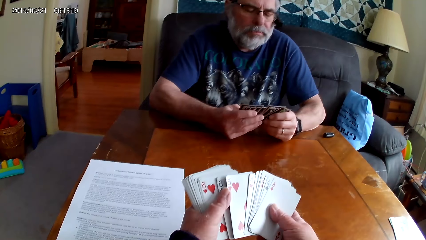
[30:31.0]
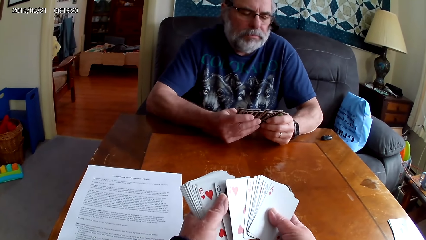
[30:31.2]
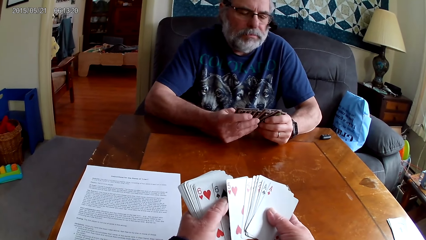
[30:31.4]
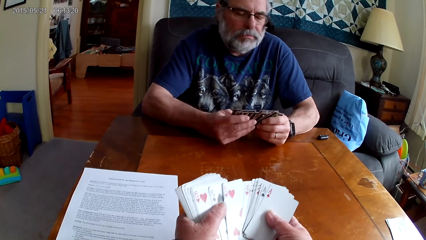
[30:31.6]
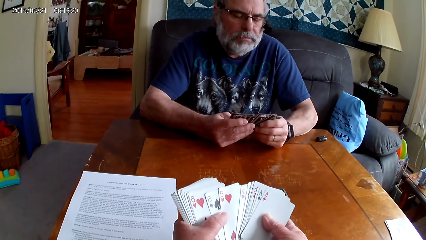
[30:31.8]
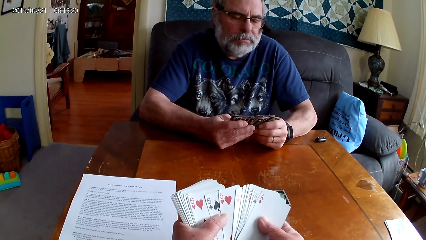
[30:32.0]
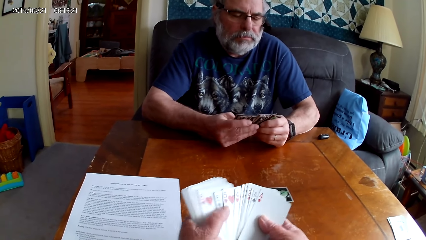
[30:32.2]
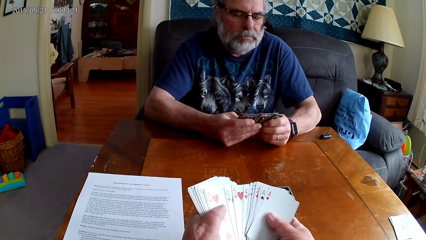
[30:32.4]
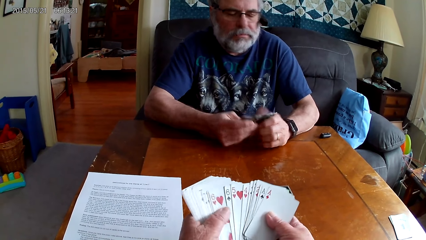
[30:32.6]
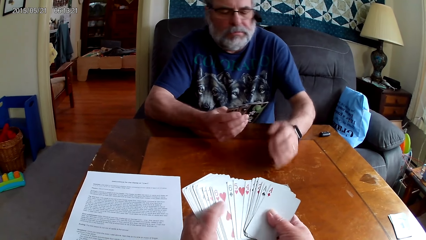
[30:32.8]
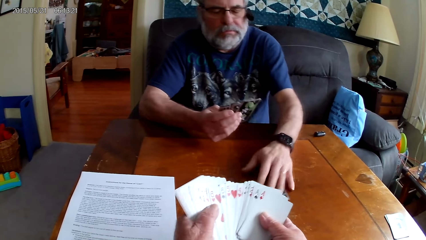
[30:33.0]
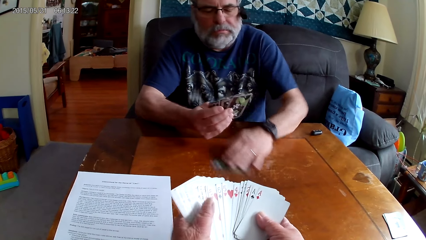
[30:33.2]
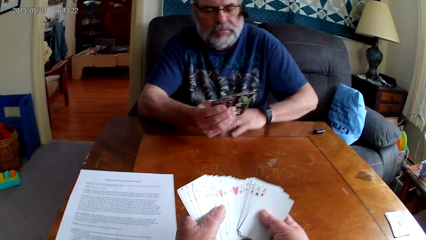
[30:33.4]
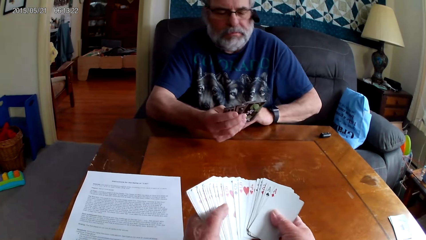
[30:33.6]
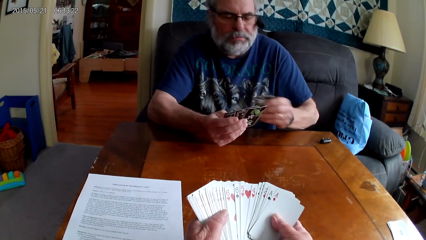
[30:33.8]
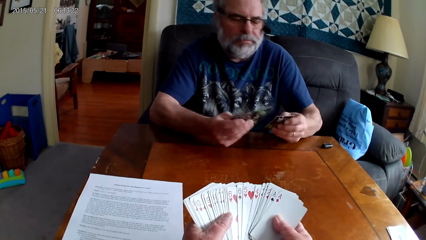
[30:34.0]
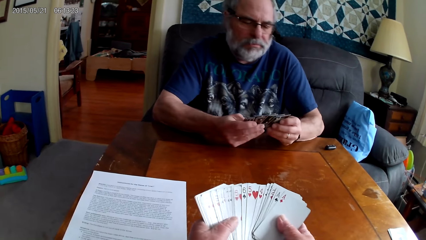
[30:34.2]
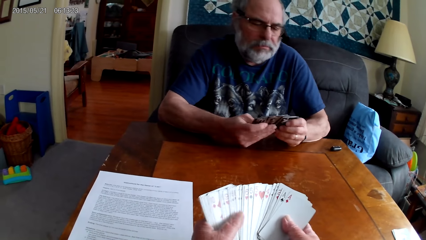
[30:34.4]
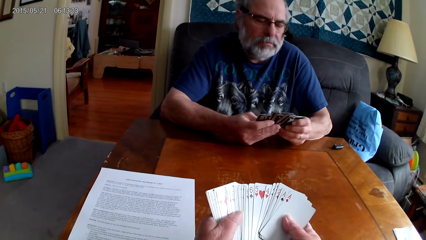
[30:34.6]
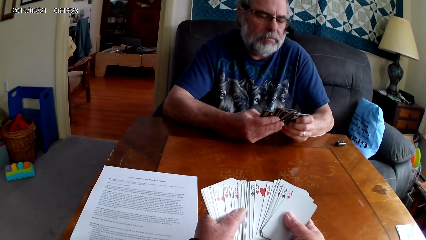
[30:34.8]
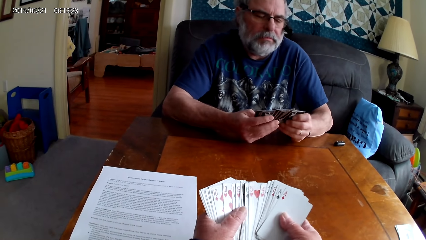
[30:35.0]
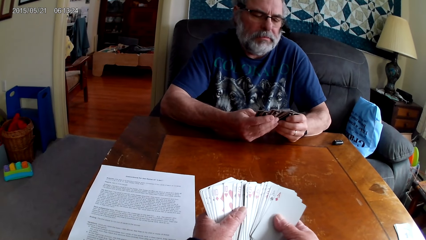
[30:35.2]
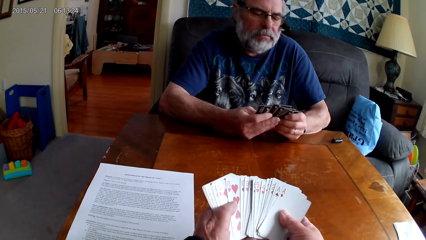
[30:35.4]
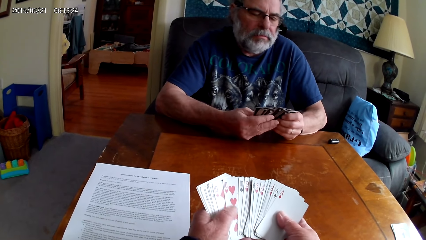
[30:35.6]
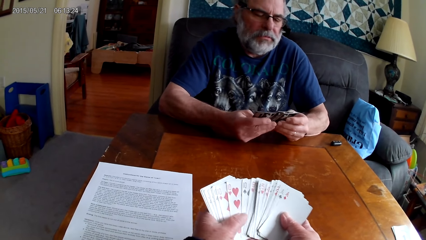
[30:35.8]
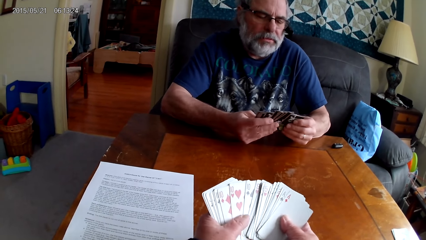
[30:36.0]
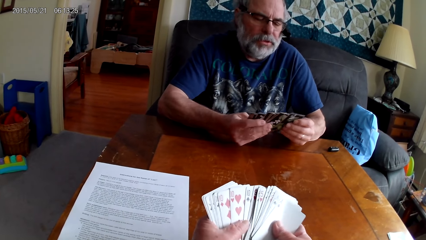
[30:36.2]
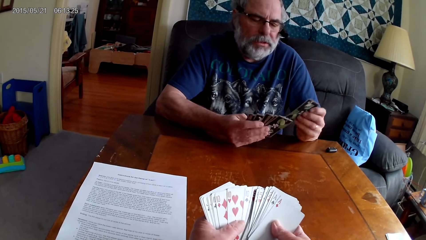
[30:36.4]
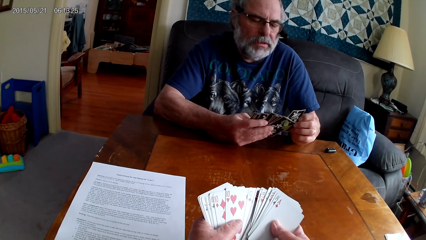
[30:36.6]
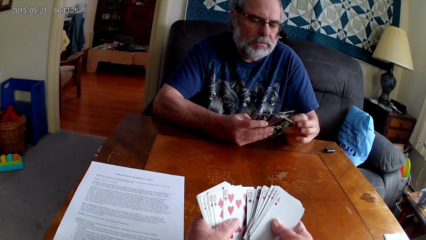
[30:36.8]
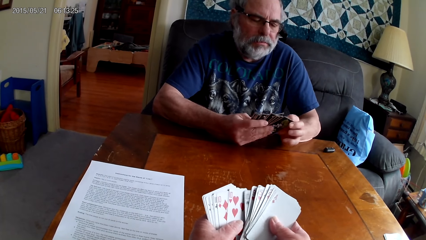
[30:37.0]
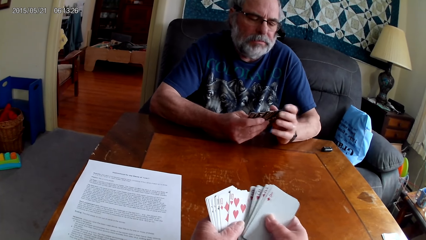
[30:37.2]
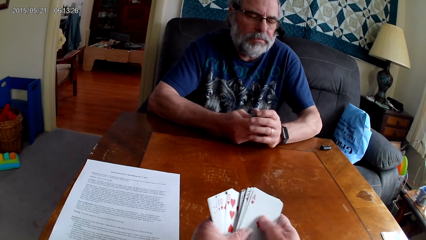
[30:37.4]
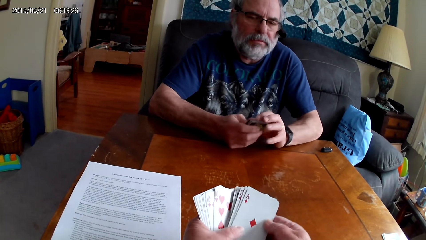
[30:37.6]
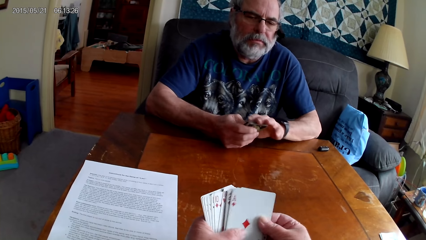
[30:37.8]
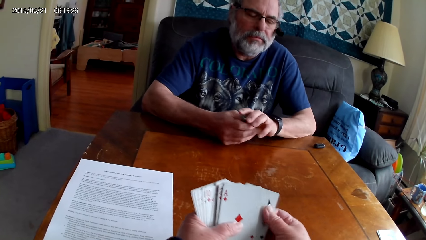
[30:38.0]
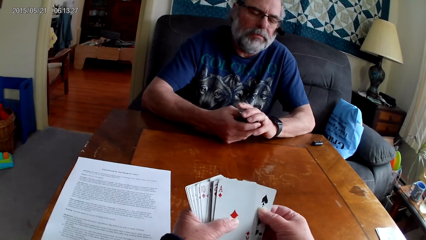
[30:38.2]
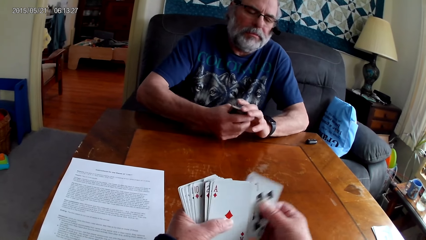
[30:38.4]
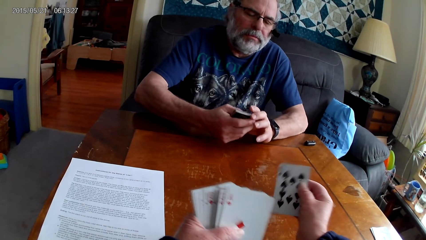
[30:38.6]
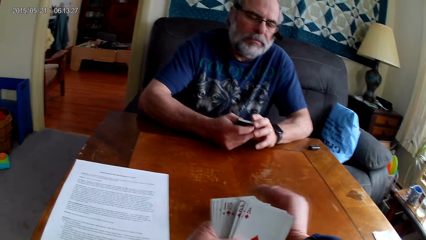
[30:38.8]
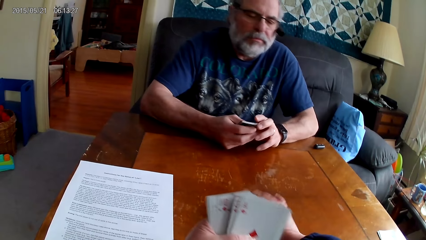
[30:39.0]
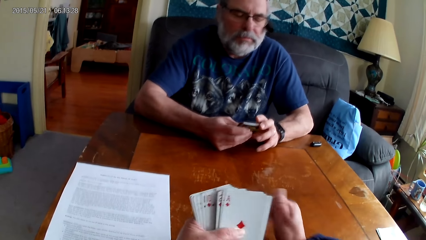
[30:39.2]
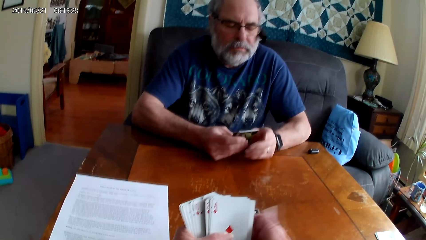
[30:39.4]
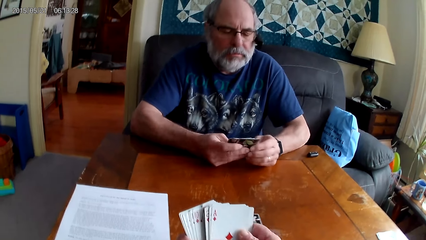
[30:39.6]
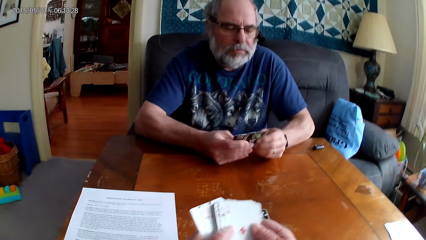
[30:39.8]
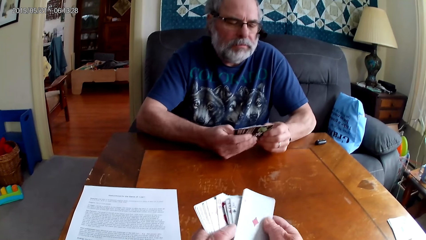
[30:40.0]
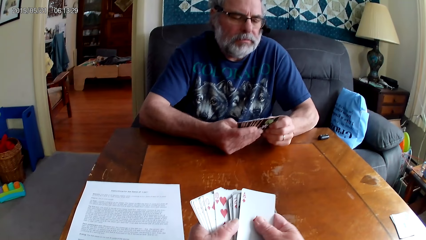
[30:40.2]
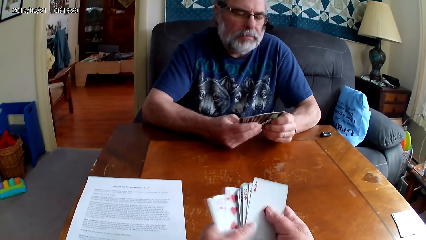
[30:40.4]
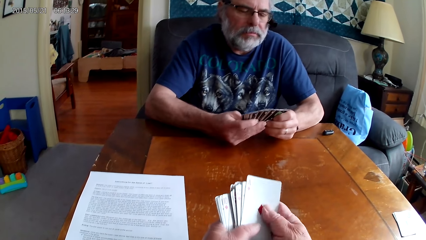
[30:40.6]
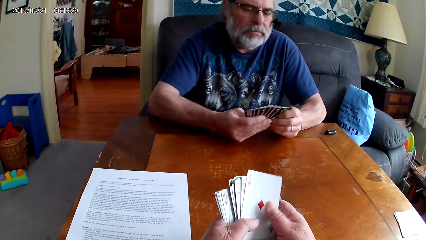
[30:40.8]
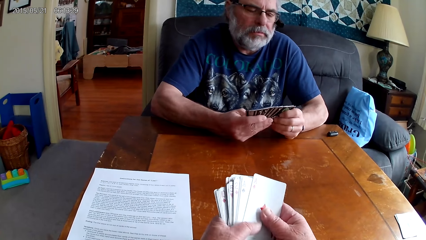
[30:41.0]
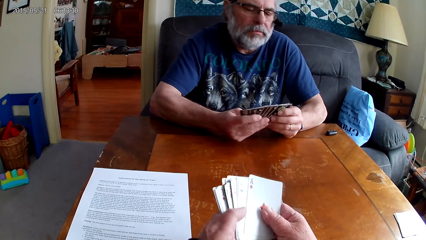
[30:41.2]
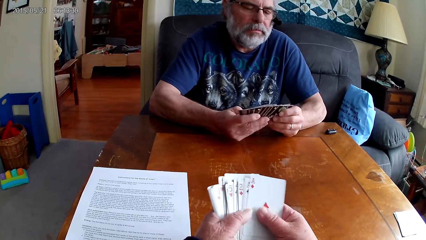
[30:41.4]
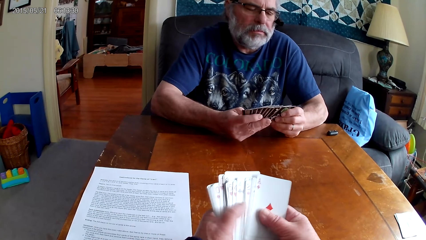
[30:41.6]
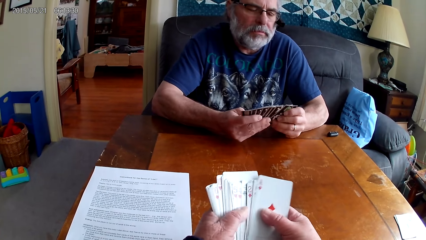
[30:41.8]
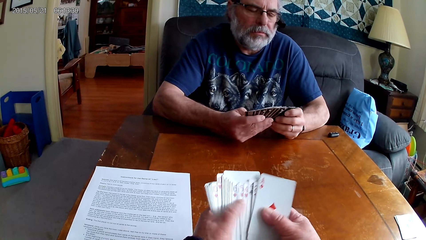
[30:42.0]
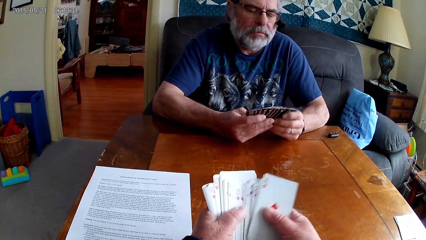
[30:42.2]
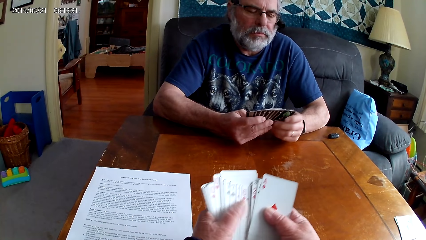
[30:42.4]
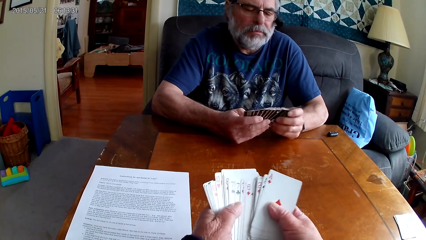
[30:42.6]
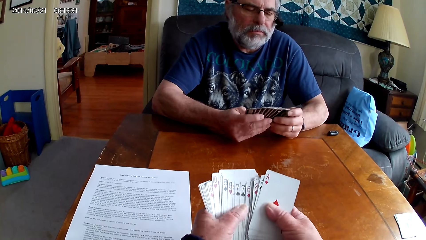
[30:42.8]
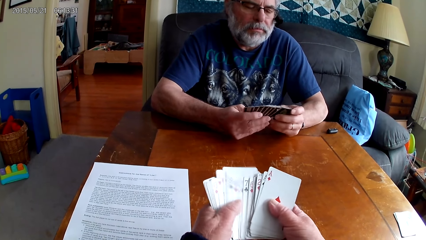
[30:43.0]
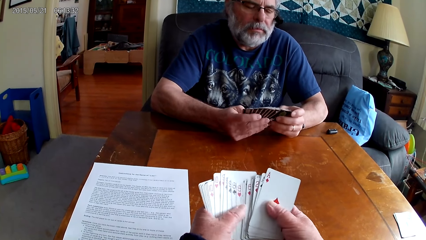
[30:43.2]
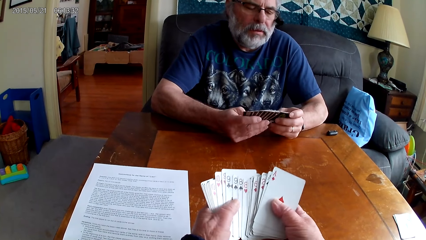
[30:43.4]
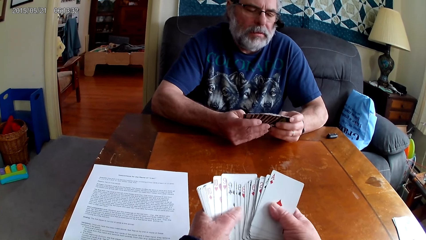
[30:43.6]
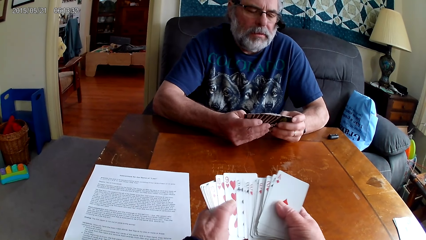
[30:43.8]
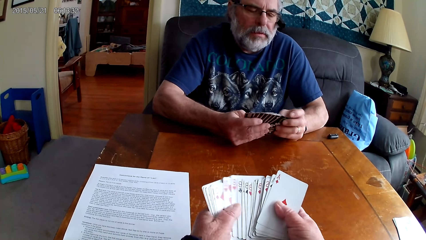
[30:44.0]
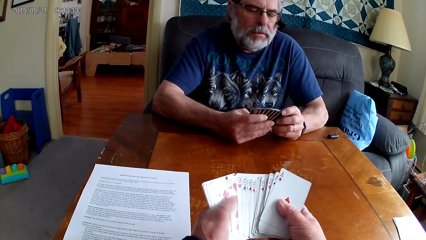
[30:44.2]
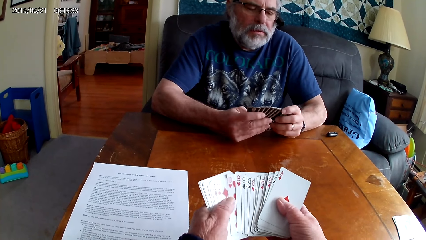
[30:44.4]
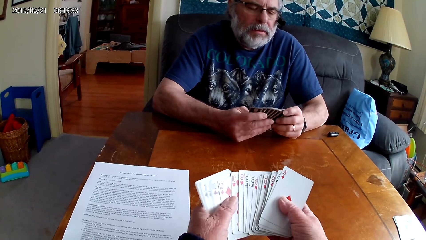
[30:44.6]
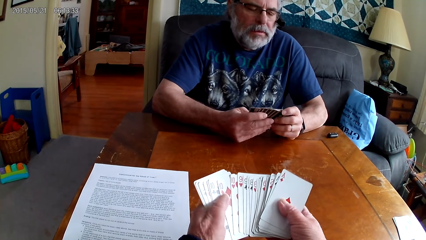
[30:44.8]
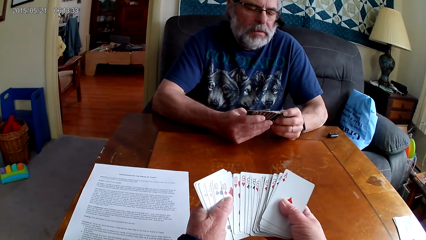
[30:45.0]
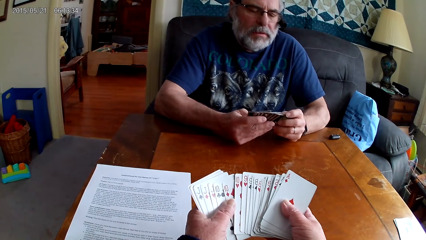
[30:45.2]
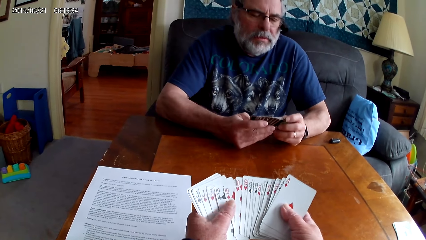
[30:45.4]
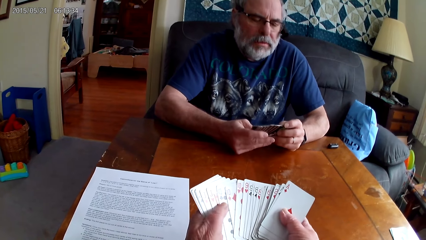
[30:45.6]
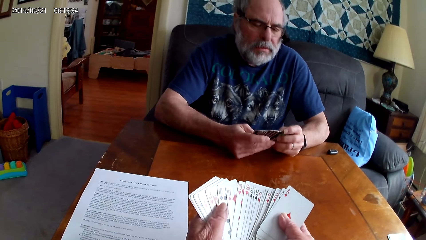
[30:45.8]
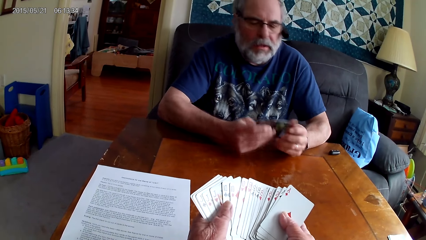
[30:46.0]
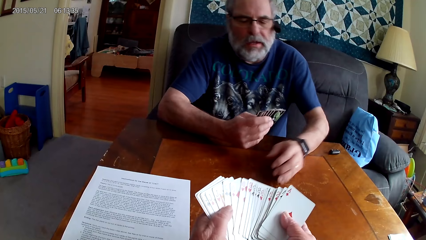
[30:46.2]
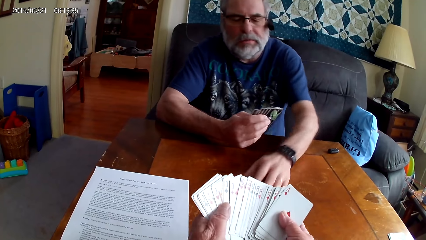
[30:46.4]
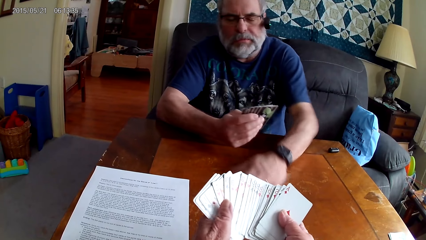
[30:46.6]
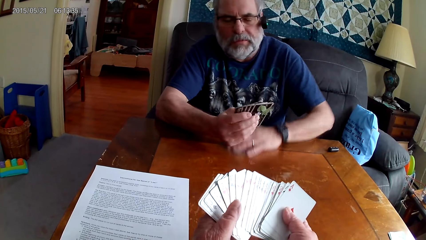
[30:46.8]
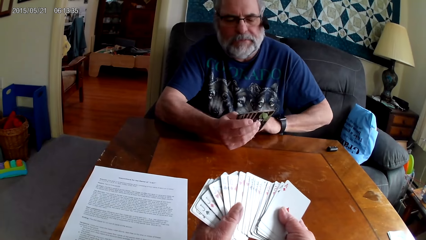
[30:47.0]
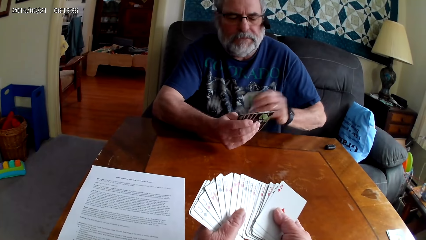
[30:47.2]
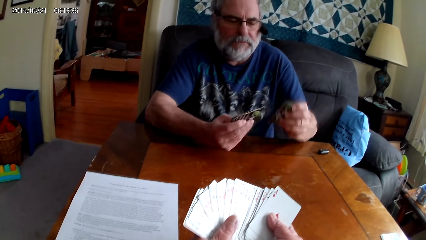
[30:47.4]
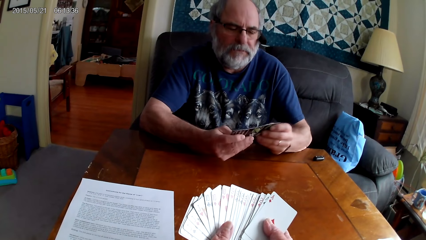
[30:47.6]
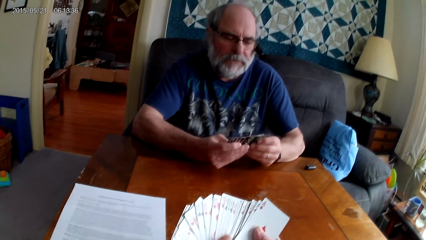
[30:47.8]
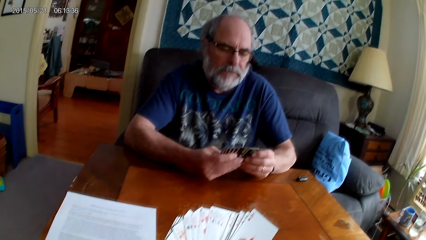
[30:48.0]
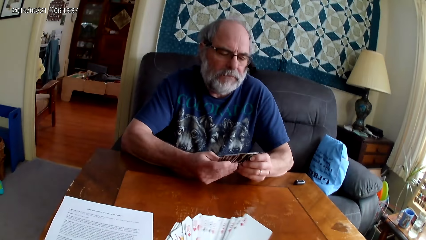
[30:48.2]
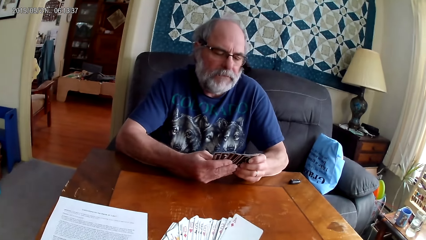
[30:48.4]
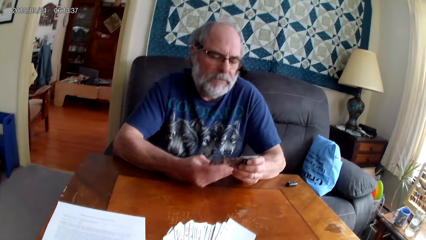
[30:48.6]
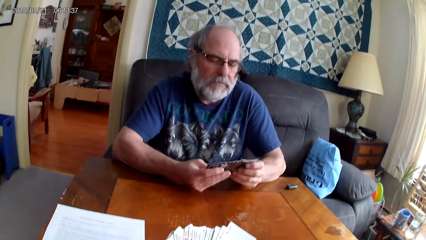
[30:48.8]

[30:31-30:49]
A man picks up a card from the table. The camera wearer arranges cards. They put a card on the table. They arrange cards. The man picks up a card from the table.
